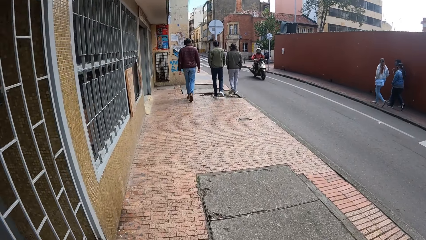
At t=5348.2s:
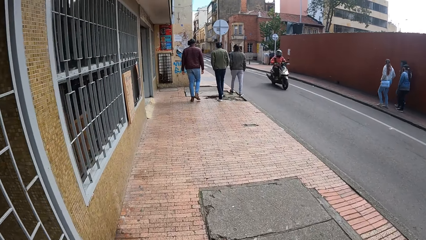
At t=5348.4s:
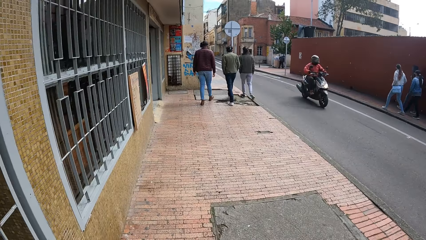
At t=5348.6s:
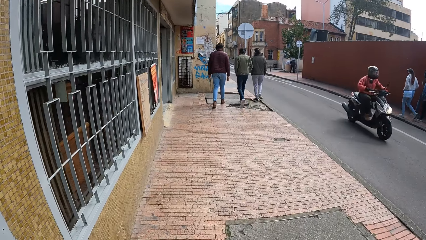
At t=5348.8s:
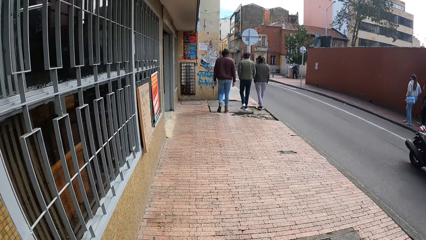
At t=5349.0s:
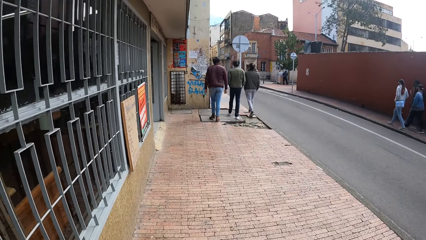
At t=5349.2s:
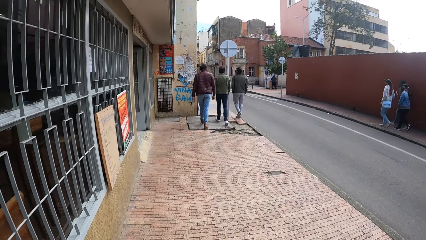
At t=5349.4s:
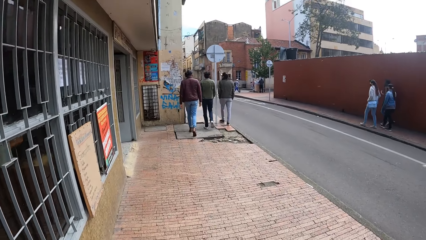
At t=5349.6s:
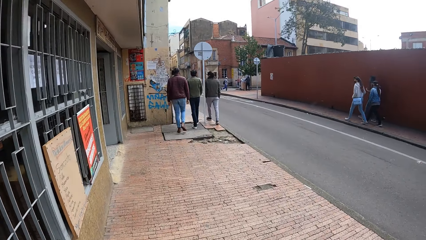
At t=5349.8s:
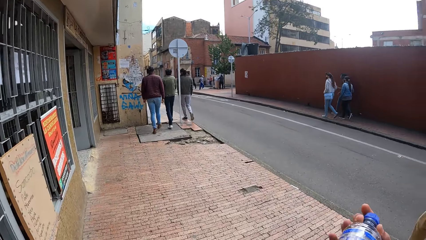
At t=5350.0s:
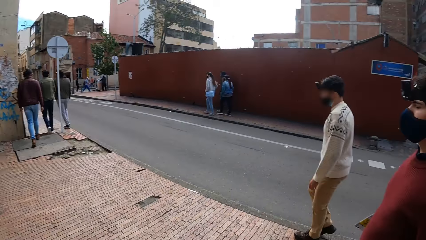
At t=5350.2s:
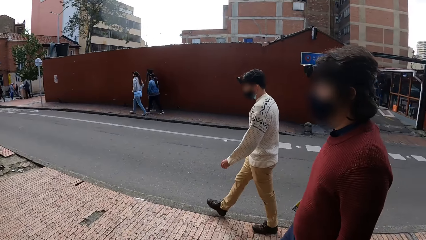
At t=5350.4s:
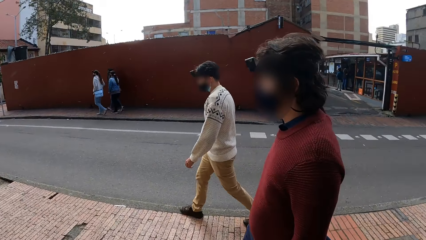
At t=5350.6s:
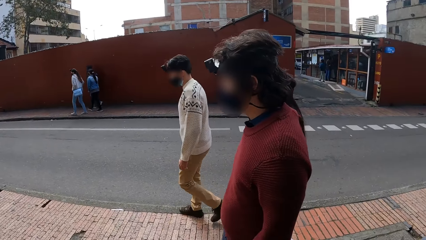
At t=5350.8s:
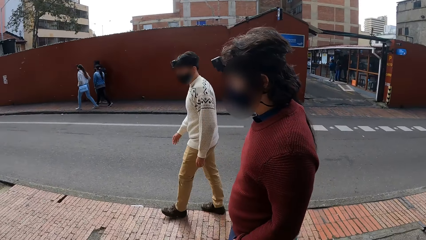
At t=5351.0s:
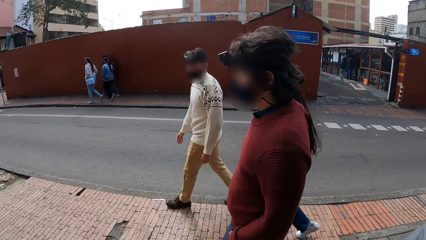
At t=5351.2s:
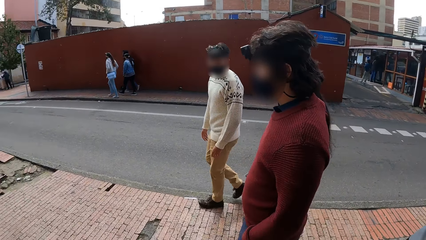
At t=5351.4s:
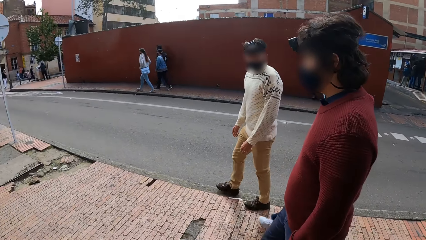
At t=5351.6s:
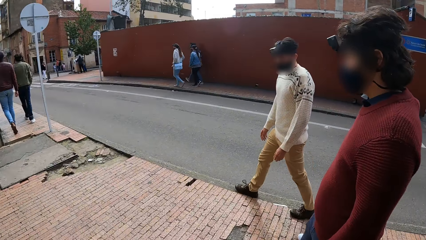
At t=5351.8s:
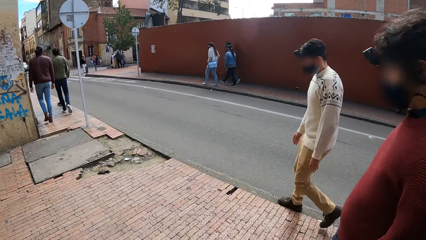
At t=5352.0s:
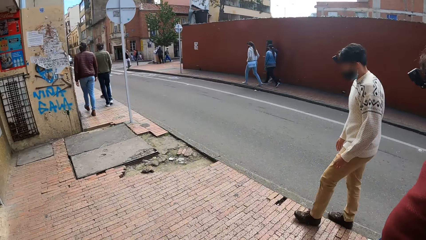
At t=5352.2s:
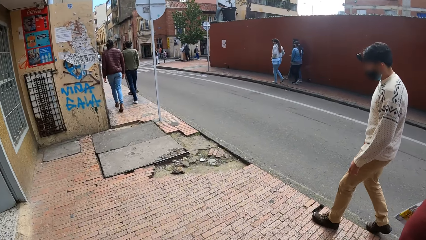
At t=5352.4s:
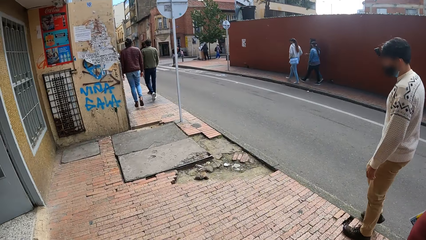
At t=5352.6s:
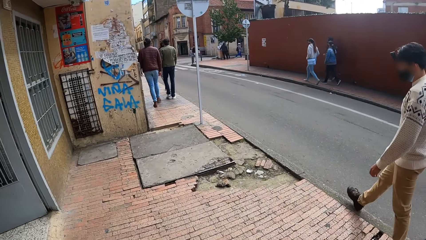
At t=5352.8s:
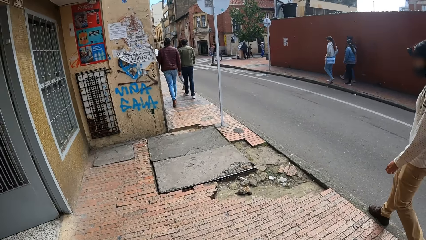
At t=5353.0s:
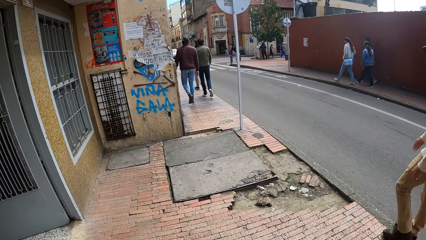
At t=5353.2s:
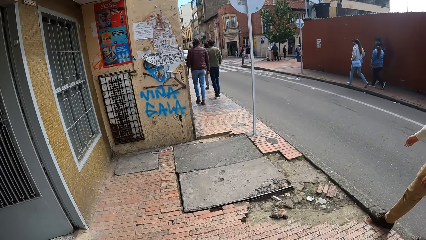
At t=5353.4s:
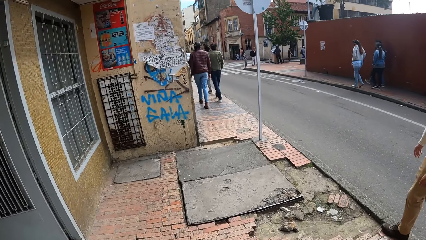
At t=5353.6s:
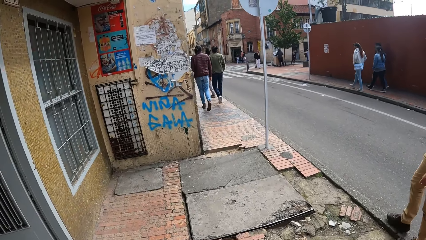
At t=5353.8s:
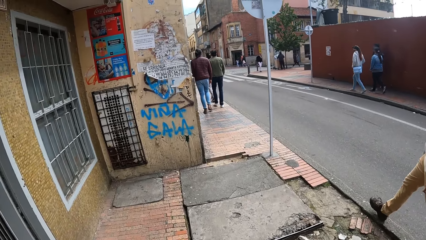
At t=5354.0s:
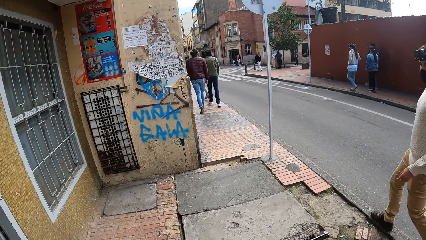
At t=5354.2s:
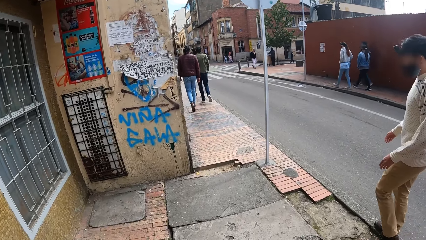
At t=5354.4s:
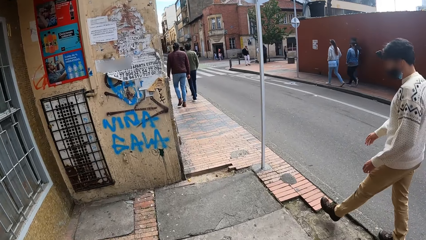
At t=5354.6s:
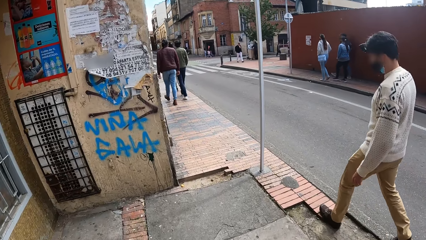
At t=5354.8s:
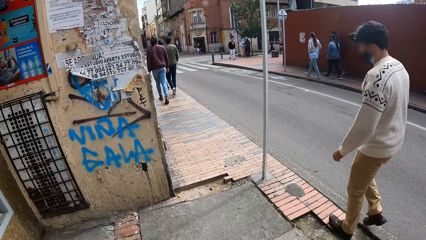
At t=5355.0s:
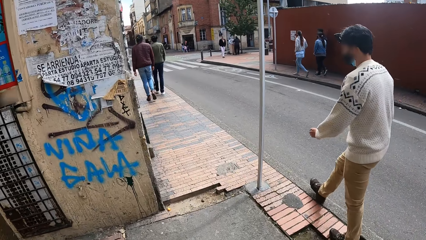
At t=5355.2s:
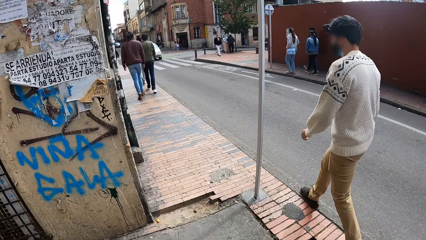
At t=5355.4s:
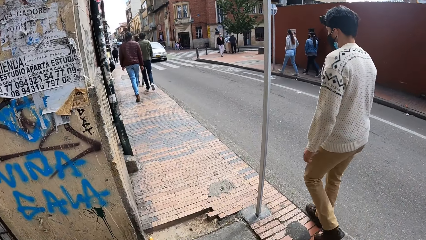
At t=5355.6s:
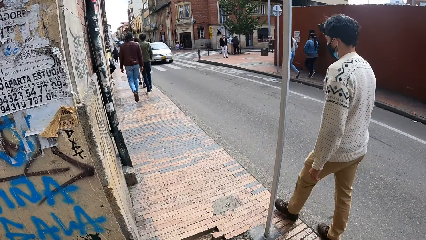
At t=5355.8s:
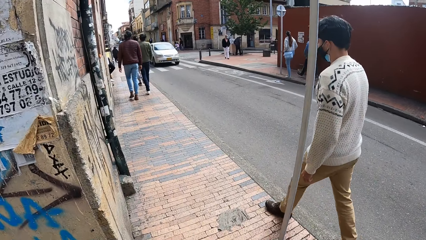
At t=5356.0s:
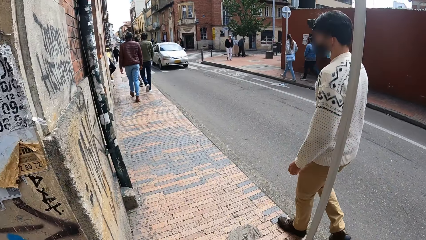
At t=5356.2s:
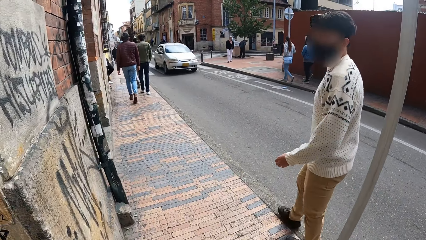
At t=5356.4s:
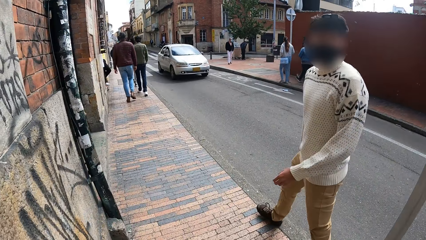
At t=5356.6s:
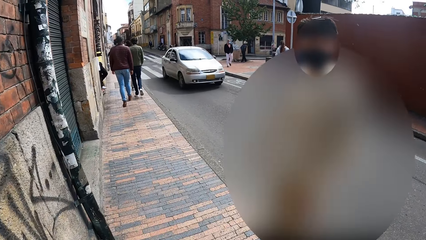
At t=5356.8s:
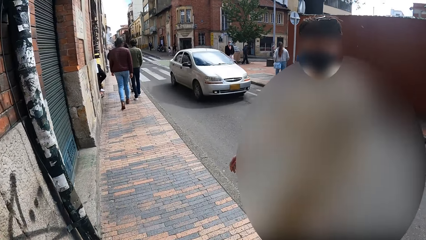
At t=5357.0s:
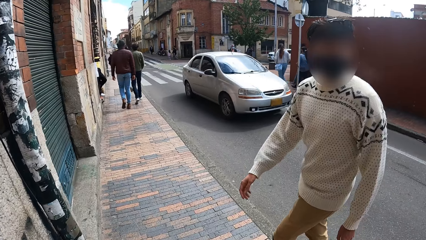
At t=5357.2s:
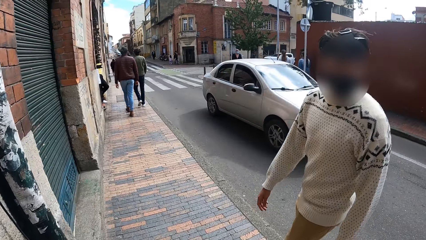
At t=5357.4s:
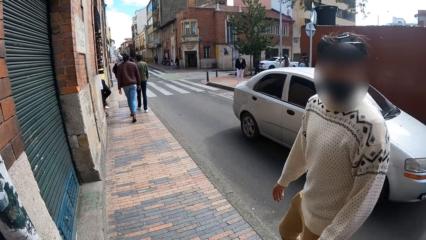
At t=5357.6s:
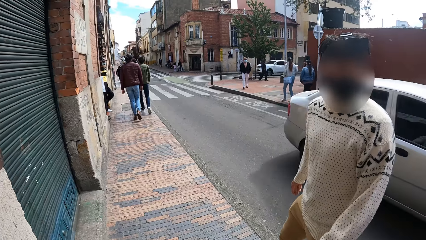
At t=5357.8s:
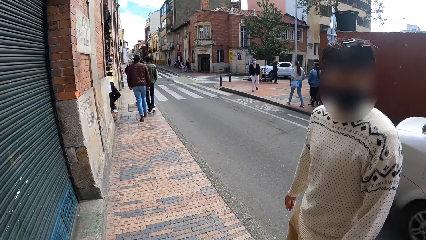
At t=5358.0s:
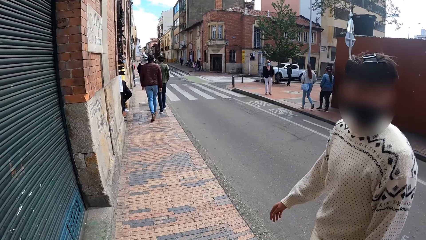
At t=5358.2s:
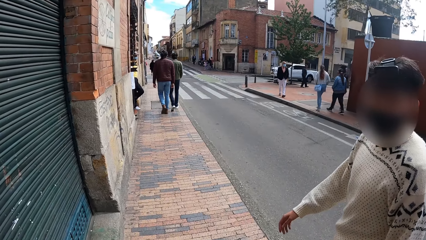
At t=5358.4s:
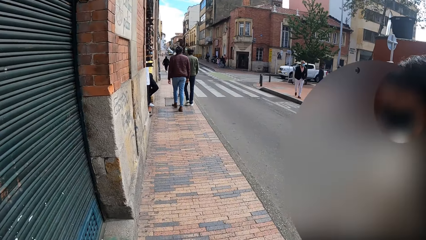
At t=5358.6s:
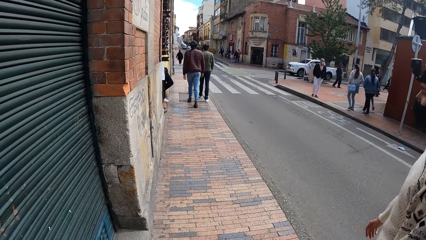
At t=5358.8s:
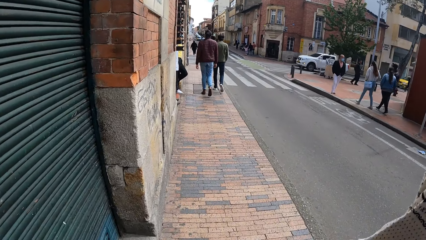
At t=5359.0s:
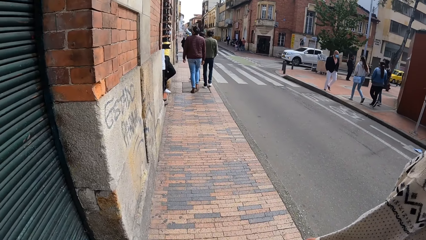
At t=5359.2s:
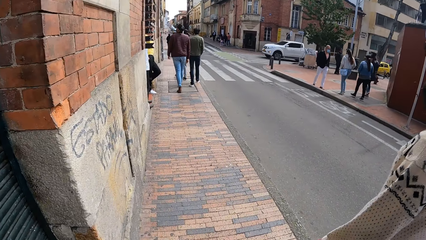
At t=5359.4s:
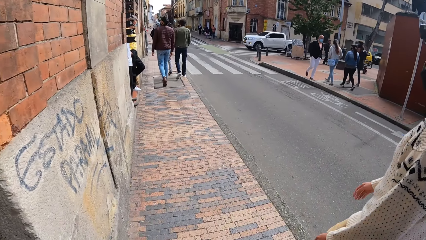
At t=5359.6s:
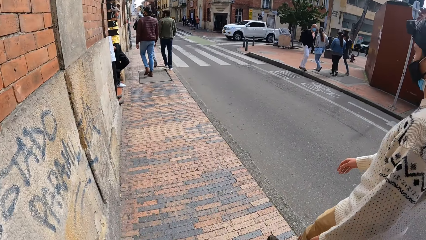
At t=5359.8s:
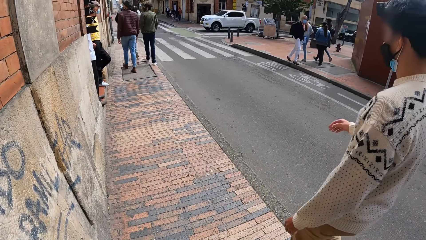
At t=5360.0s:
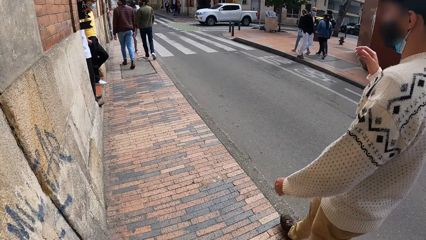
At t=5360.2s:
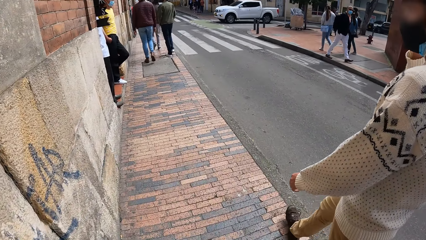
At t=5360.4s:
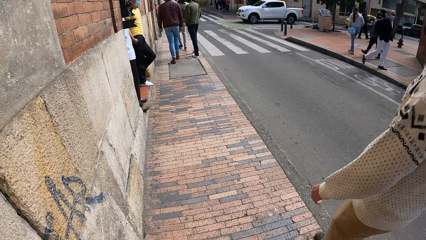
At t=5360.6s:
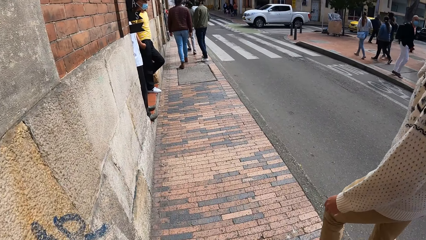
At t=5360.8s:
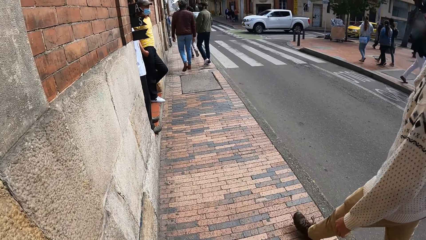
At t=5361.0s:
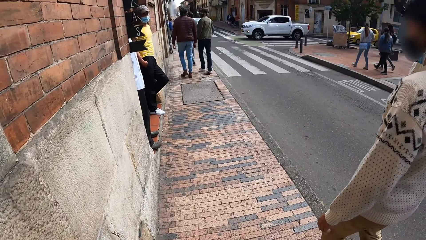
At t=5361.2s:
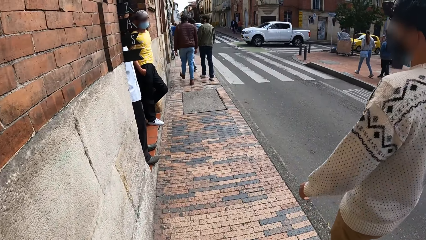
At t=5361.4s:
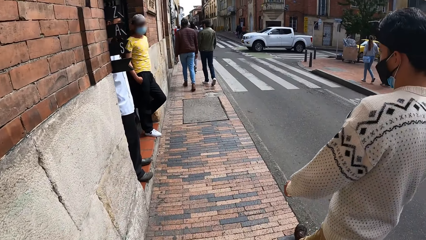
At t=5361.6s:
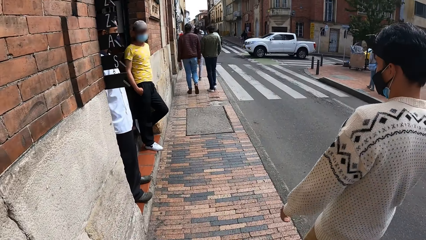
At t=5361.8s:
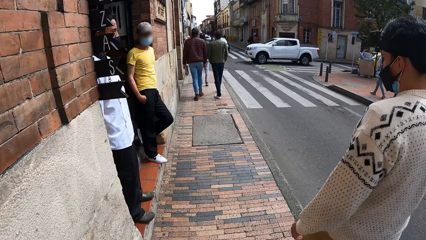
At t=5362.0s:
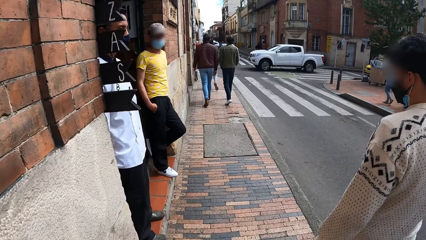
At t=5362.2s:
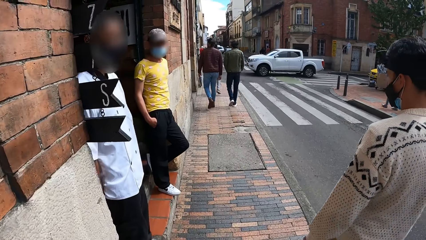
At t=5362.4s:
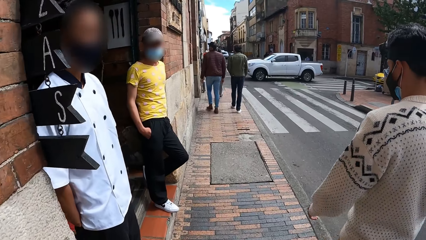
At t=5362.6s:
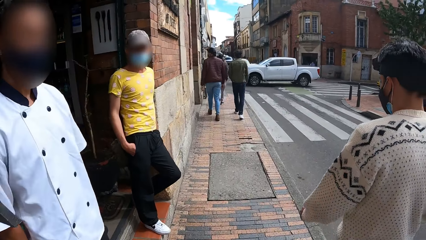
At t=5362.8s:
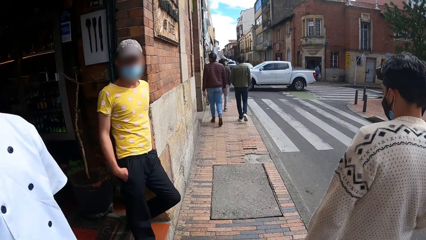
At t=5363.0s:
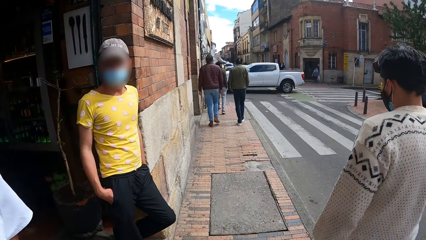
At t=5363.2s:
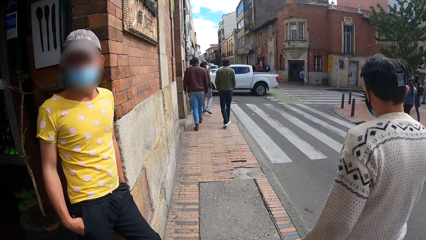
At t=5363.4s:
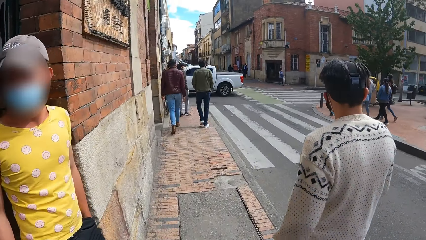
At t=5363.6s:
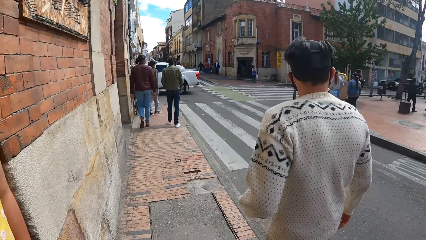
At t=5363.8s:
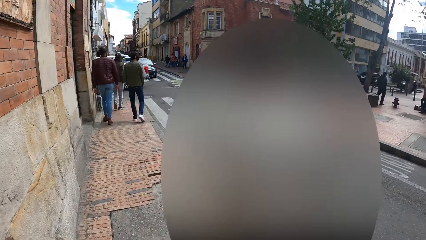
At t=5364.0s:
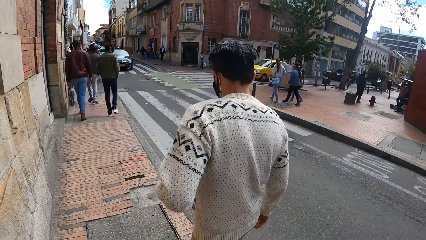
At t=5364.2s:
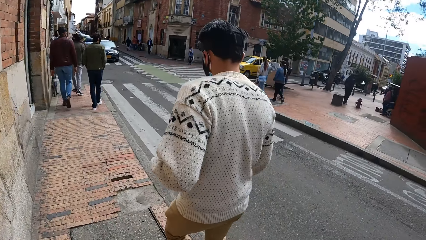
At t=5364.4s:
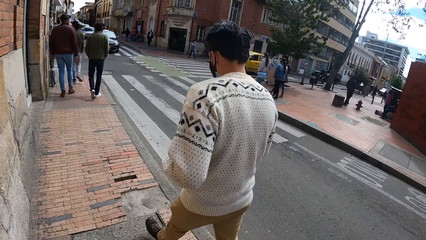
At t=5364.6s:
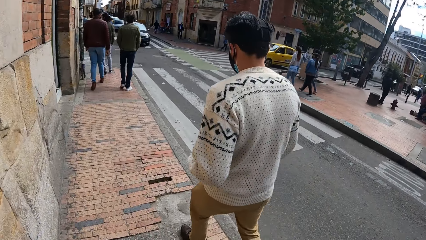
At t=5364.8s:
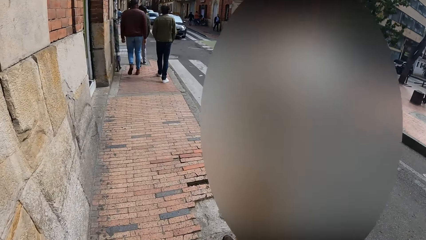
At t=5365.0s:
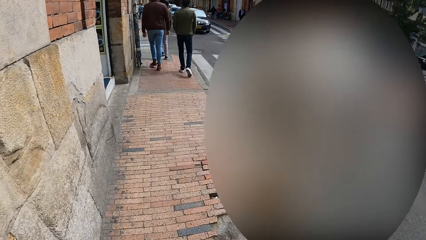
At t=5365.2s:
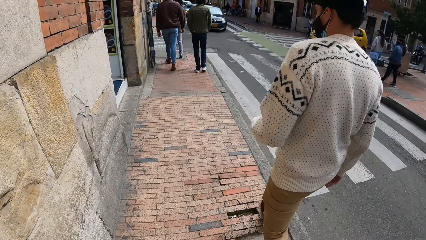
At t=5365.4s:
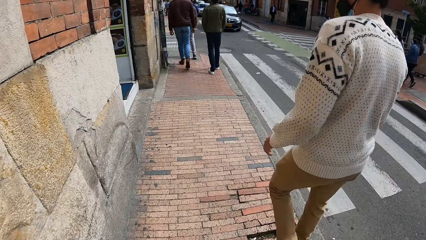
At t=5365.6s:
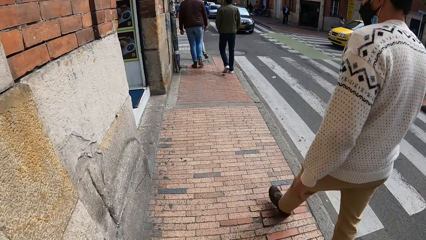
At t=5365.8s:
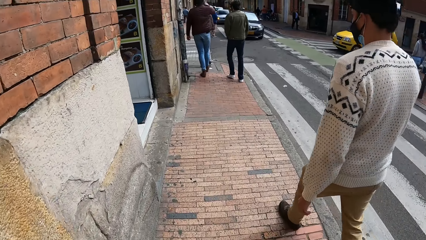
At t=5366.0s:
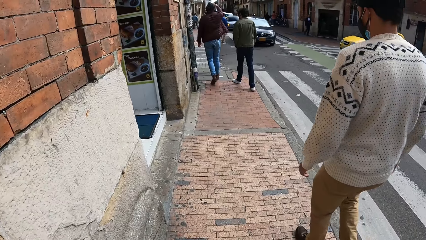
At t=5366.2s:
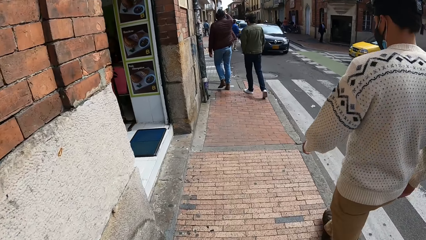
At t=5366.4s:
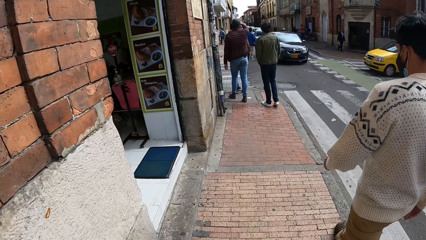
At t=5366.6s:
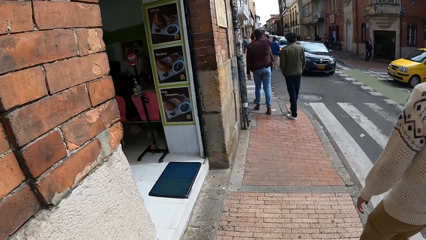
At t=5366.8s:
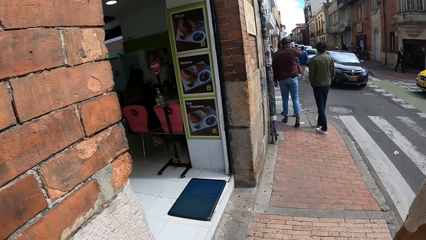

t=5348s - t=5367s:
A motorcycle rides past the camera wearer. An ash car drives past them. The man raises his right hand toward his face.
